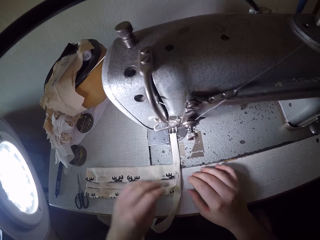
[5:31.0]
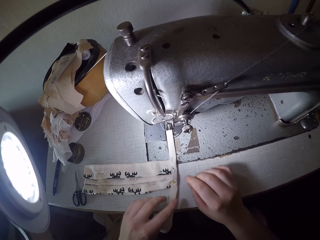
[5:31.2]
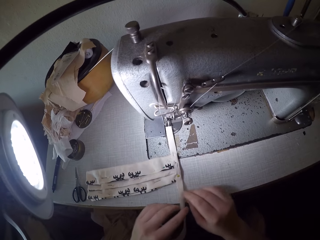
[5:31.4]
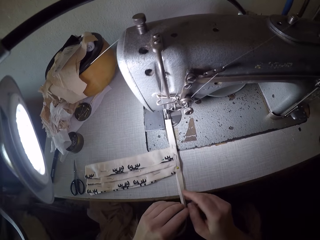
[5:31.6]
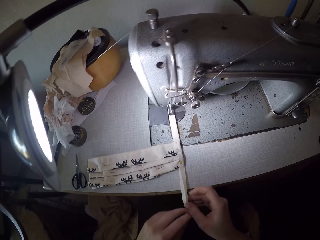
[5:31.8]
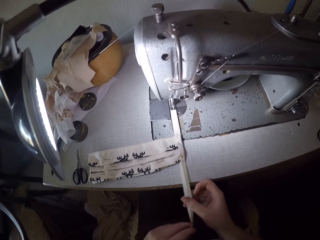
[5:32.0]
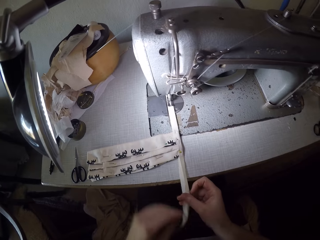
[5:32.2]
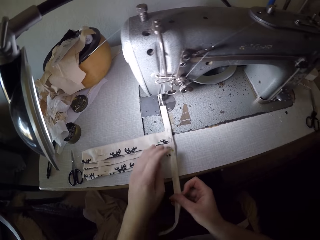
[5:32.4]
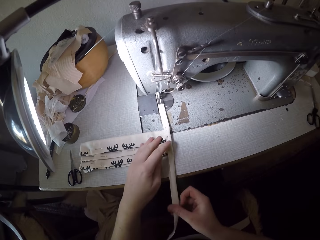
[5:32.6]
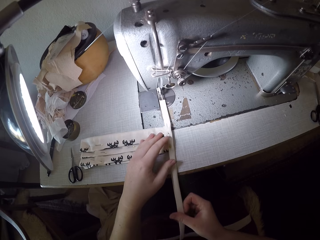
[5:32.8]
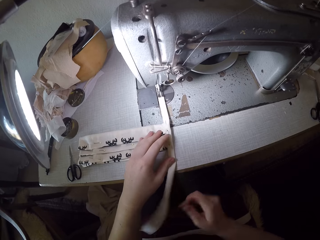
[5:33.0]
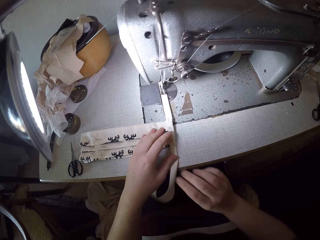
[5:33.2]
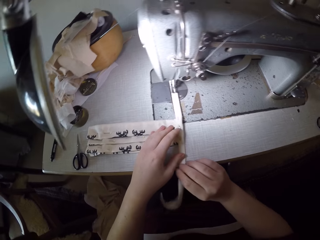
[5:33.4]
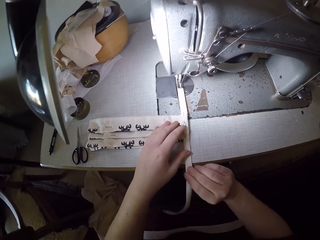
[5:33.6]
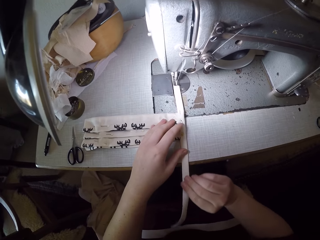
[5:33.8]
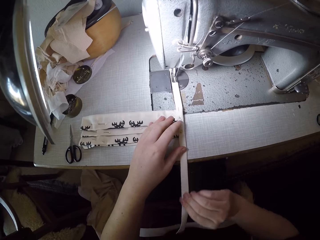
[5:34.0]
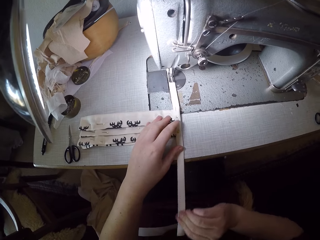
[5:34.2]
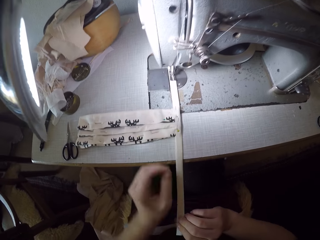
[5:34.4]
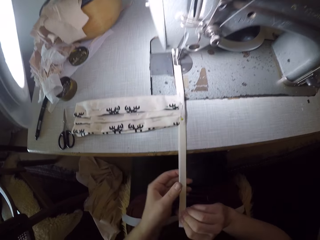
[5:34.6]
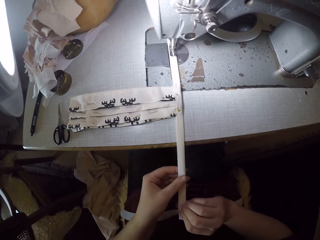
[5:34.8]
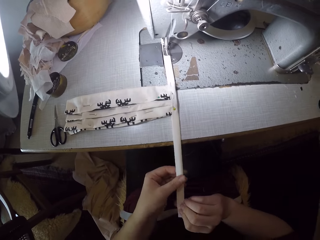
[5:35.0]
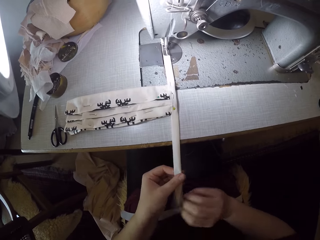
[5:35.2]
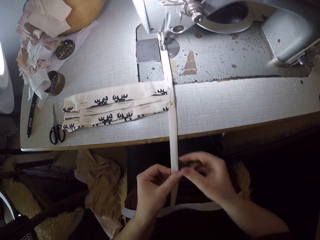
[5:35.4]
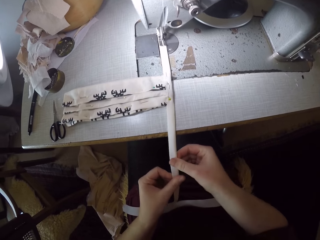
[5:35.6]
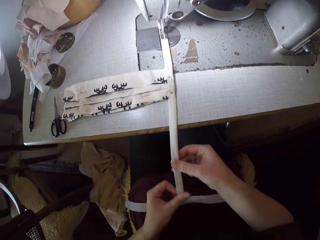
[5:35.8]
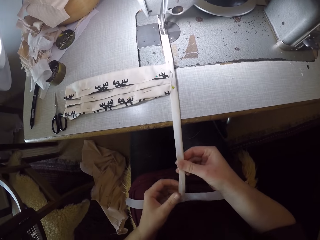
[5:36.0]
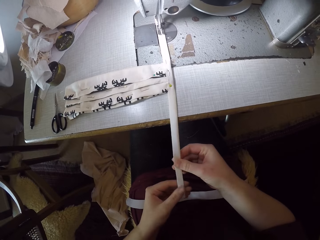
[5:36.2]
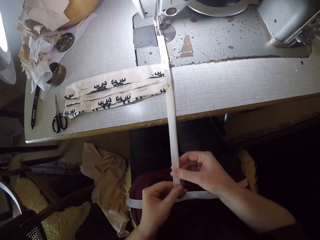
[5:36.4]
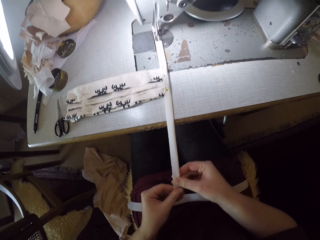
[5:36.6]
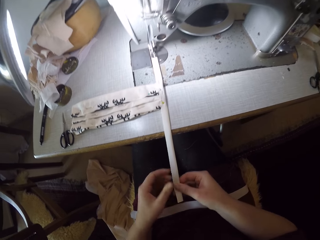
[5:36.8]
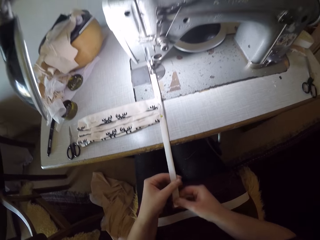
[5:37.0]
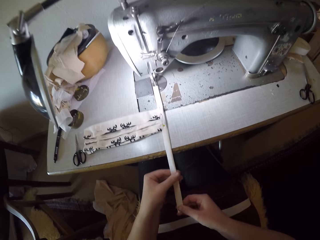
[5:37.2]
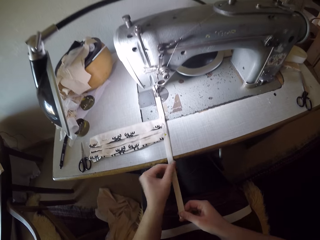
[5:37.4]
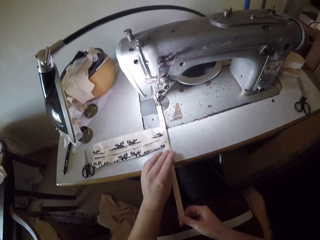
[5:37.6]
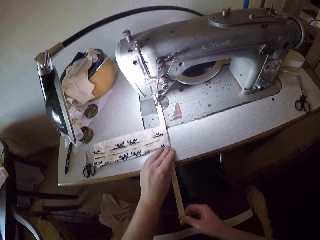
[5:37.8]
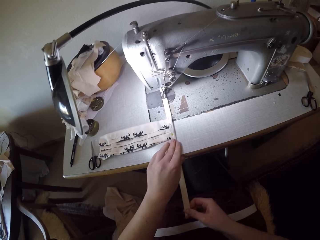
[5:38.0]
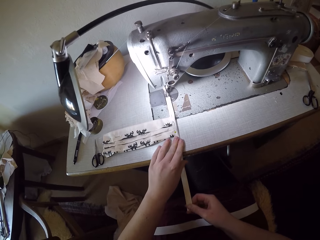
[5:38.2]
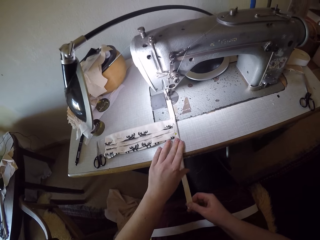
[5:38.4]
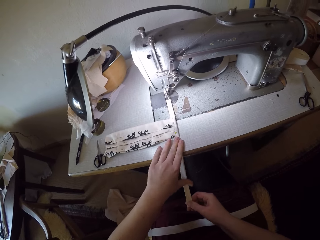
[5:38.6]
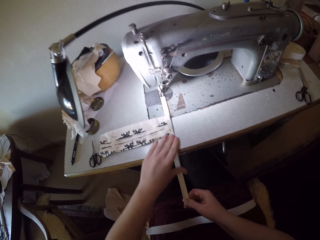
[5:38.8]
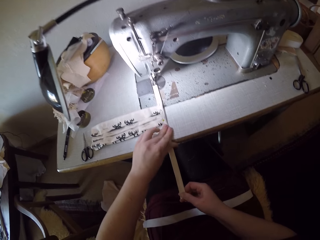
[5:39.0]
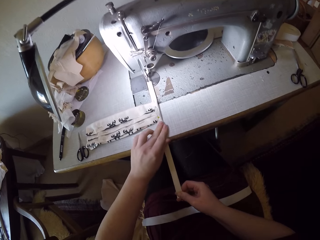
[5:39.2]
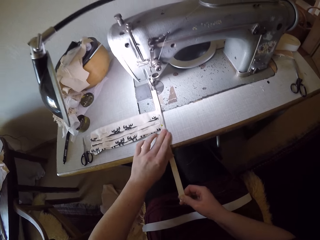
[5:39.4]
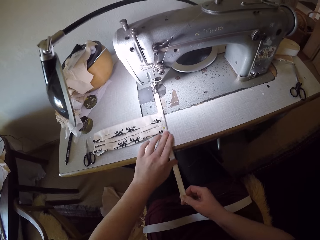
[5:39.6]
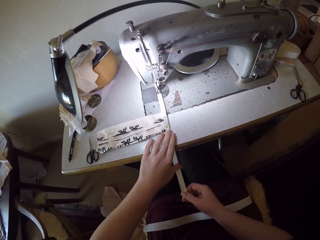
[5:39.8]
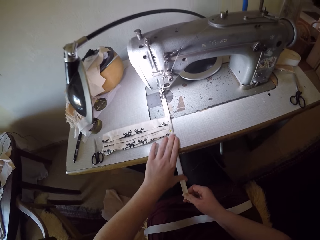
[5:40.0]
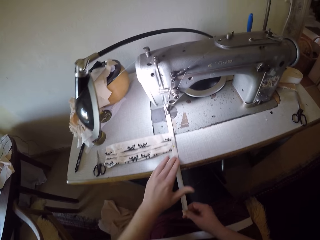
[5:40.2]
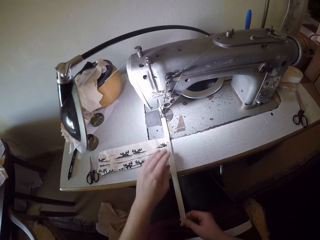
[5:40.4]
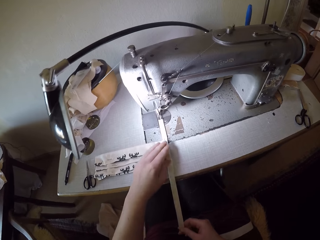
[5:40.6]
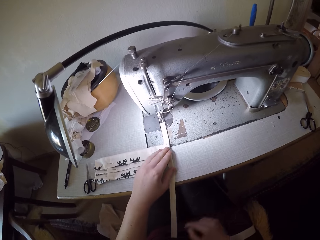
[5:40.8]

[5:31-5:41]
The camera wearer moves her left hand back to the rest of the cloth. She moves both her hands over the piece of cloth. She moves her left hand back upwards. She moves her right hand over the piece of cloth. She moves her left hand over the piece of cloth. She moves her right hand over the piece of cloth. She moves her left hand back upwards on the piece of cloth.

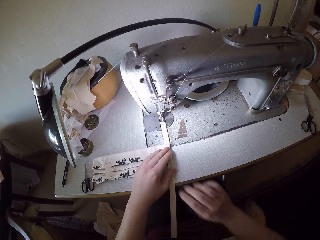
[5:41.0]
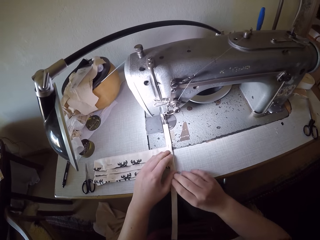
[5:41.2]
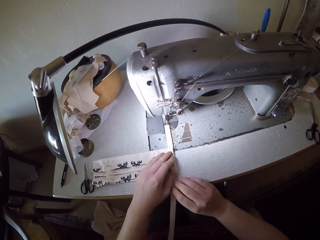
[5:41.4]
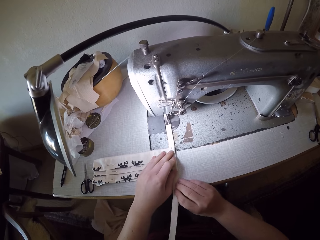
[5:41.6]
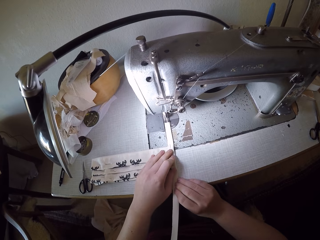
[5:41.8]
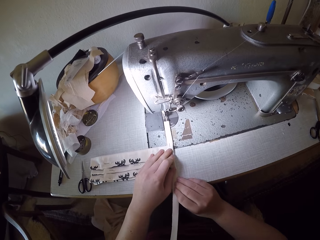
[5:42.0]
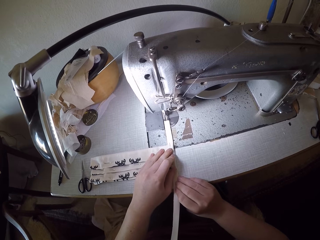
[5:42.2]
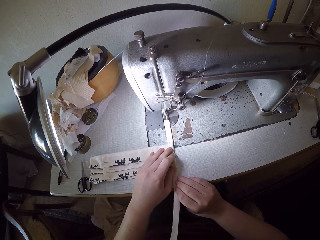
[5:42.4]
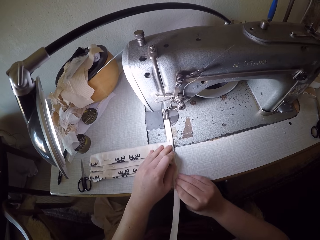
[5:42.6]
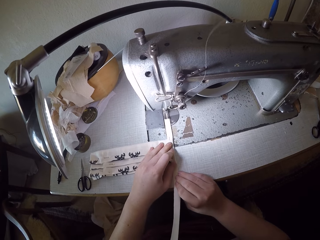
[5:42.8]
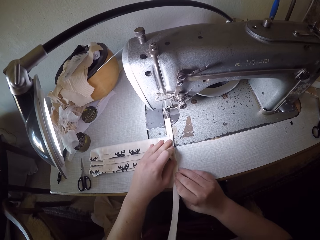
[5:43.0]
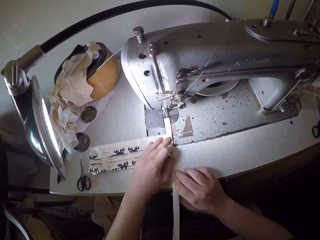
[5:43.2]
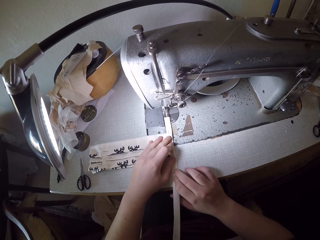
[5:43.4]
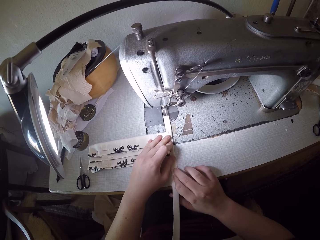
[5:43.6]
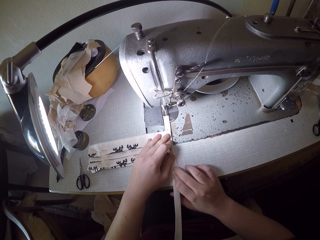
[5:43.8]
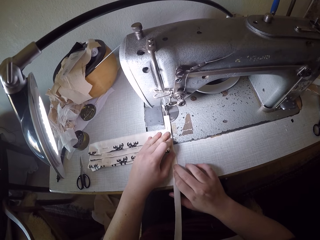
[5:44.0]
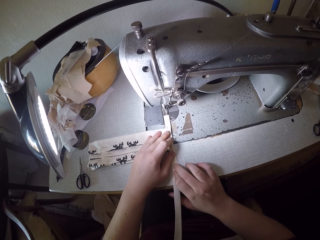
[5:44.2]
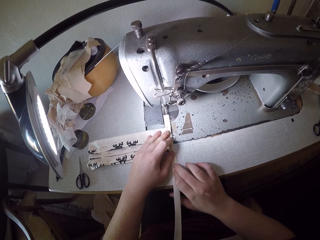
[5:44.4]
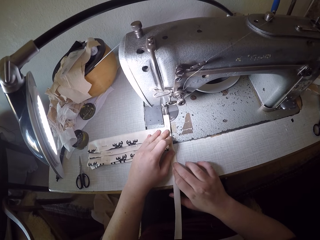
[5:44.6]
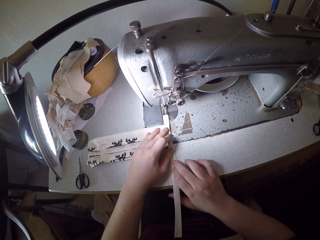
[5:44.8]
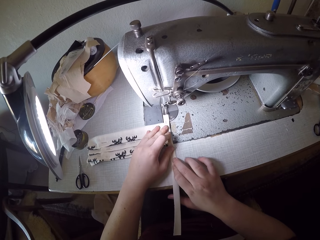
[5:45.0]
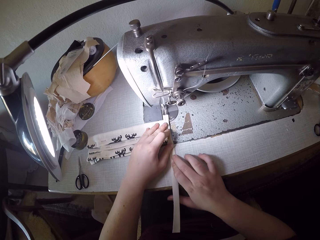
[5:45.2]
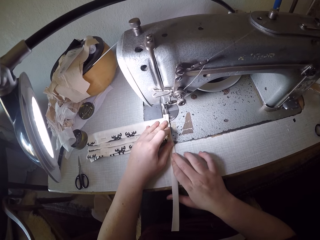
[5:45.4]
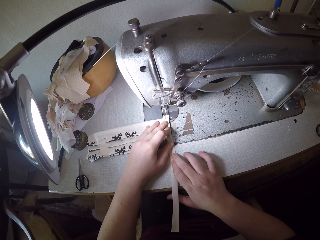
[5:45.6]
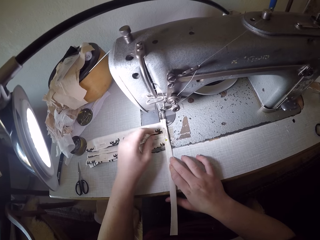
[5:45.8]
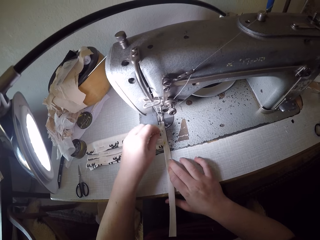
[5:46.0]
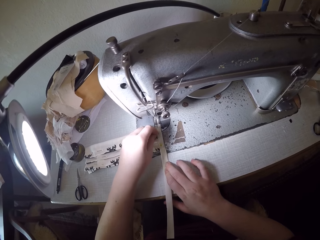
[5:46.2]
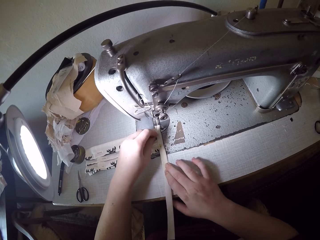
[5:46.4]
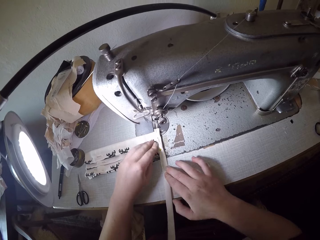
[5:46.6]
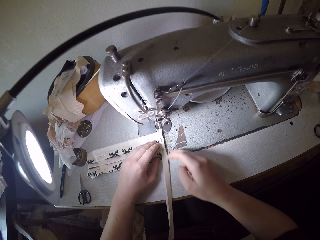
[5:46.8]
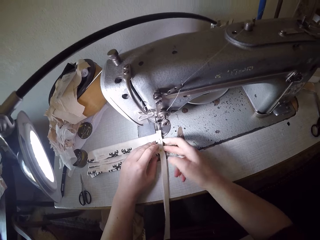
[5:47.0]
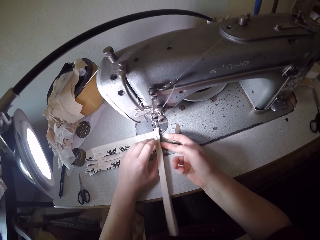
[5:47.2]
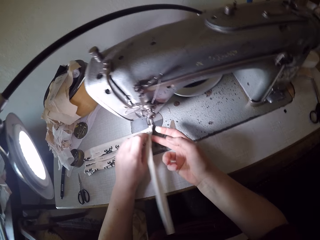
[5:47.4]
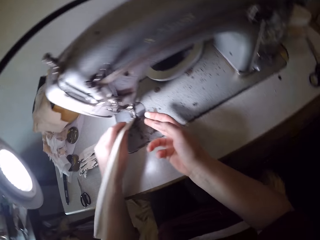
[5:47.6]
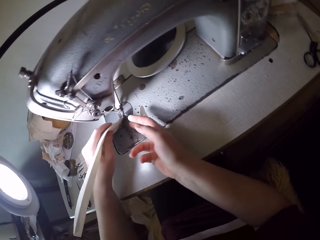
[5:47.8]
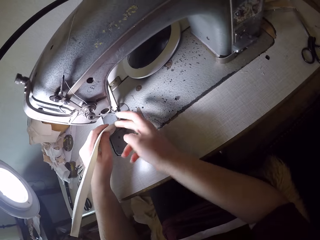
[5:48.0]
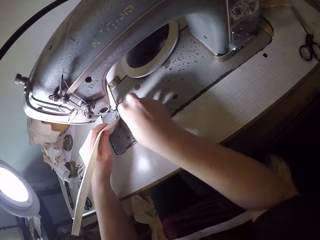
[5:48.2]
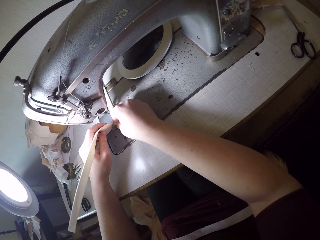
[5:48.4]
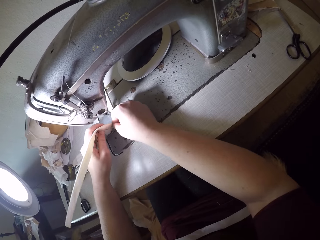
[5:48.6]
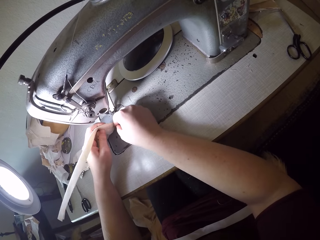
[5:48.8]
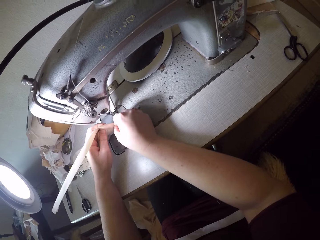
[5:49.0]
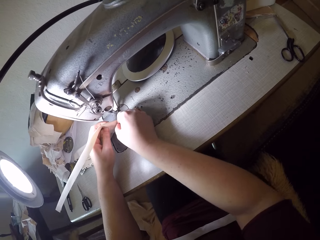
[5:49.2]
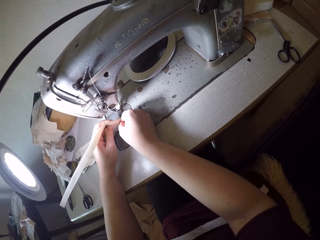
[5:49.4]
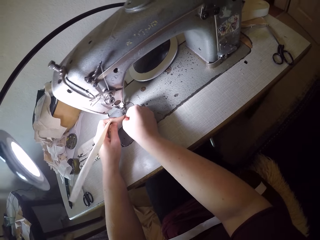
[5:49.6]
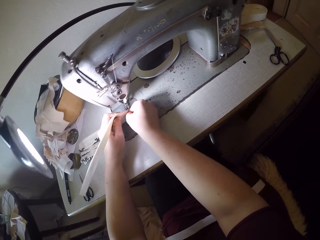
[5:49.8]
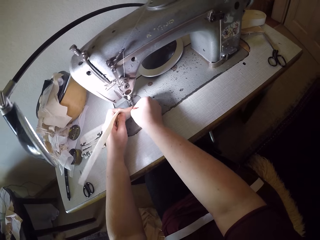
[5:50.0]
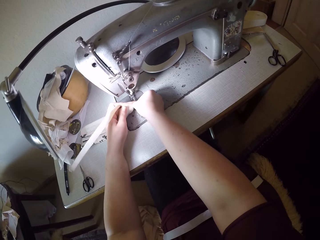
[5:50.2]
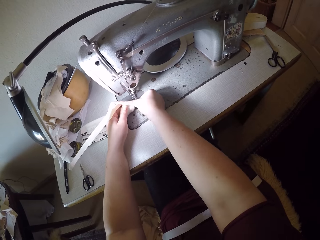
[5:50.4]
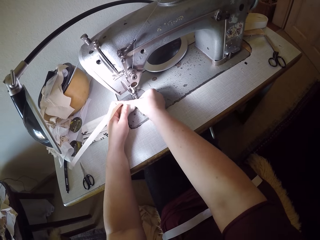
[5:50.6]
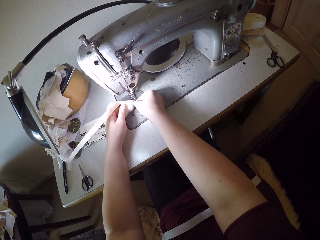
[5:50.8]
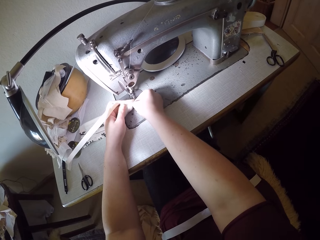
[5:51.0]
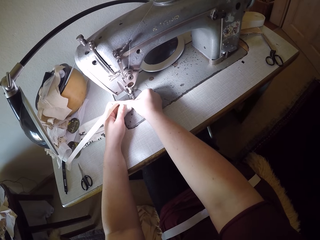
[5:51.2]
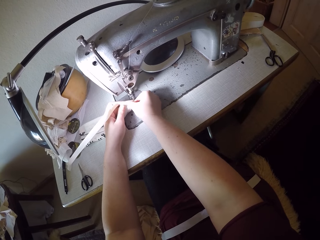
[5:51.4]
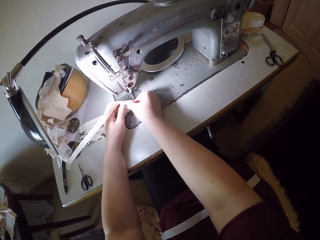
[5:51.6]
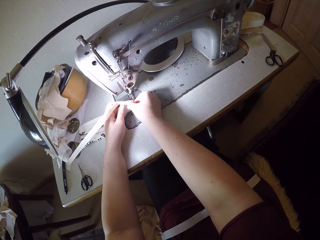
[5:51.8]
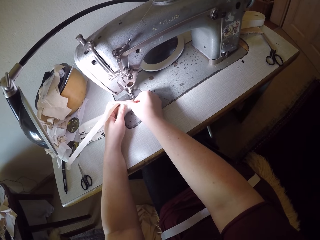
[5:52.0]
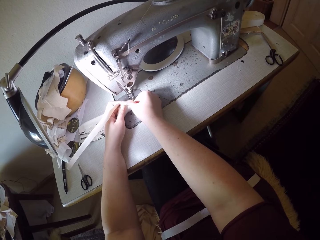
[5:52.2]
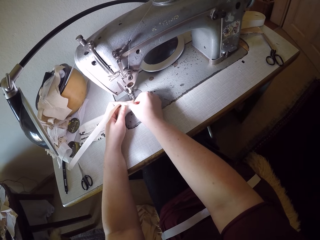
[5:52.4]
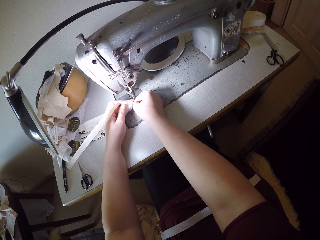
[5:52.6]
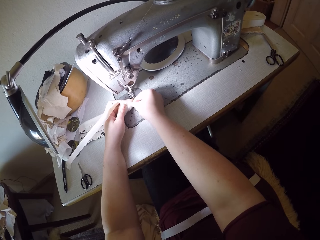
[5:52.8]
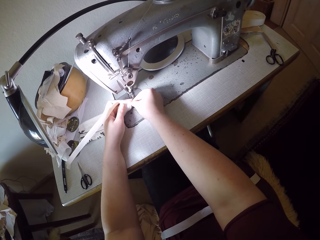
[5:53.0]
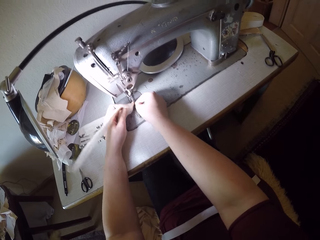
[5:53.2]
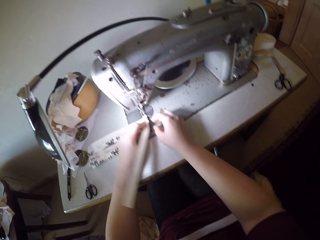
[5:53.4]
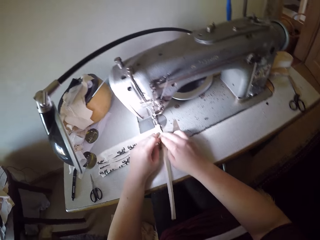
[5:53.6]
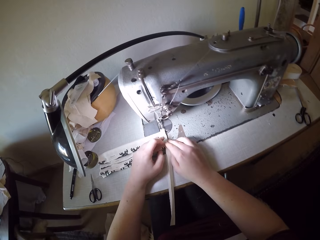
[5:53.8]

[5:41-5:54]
The camera wearer moves her right hand back over the piece of cloth. She continues to sew the cloth. She does something on the cloth. She adjusts the piece of cloth. She moves her right hand up the piece of cloth. She turns the piece of cloth. She does something on the piece of cloth.
